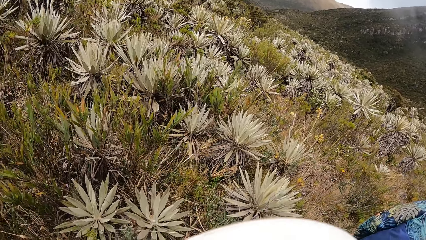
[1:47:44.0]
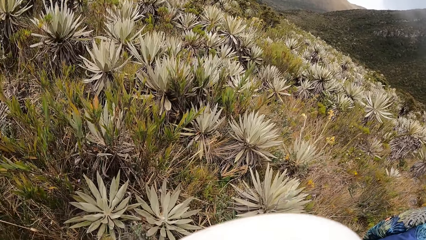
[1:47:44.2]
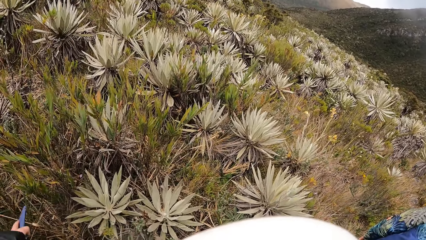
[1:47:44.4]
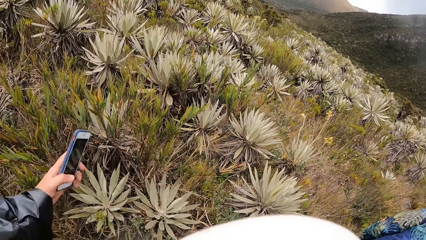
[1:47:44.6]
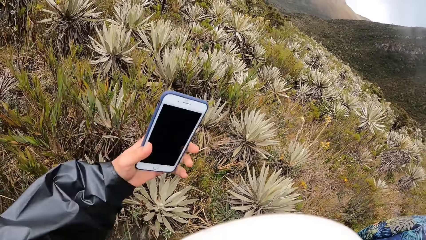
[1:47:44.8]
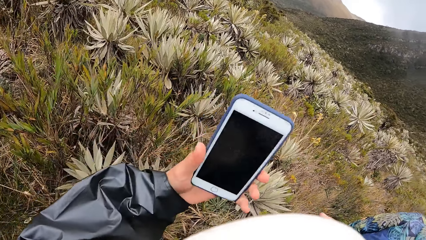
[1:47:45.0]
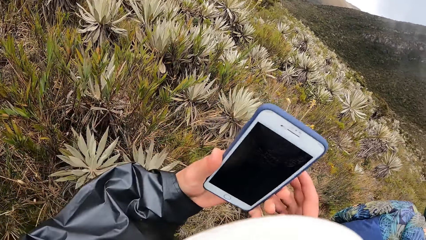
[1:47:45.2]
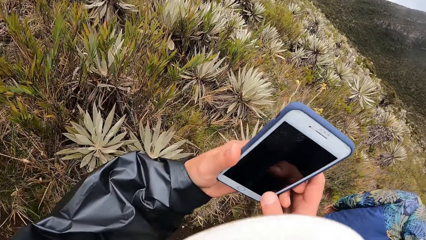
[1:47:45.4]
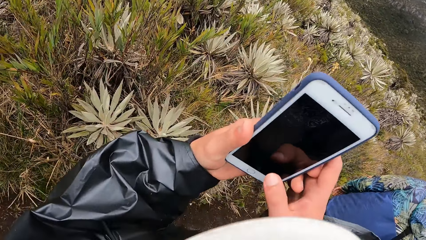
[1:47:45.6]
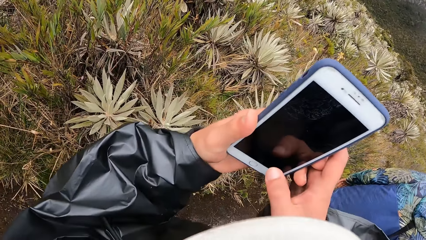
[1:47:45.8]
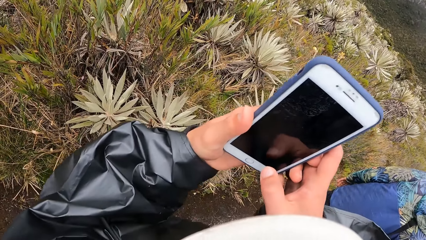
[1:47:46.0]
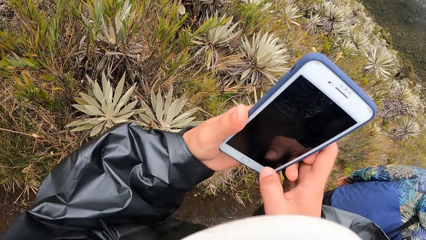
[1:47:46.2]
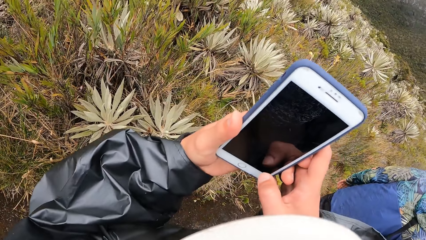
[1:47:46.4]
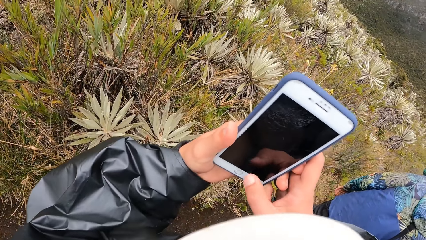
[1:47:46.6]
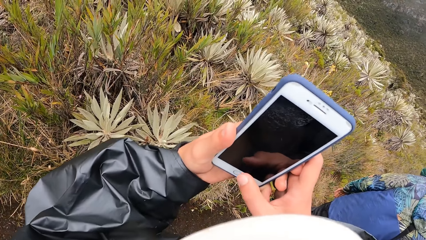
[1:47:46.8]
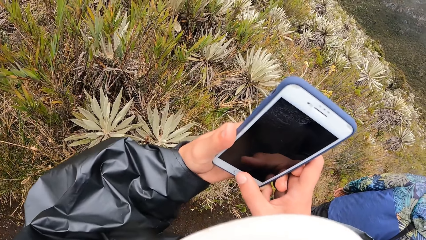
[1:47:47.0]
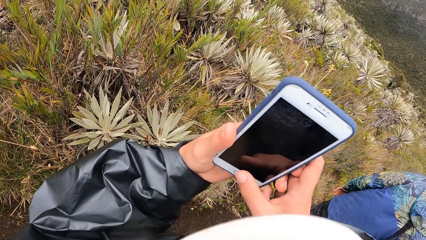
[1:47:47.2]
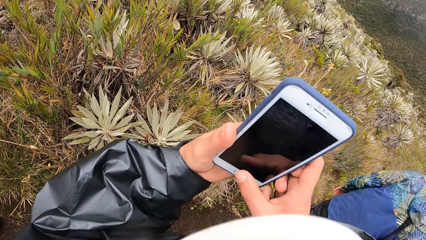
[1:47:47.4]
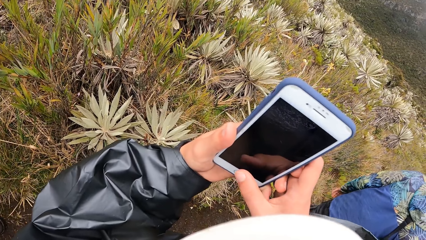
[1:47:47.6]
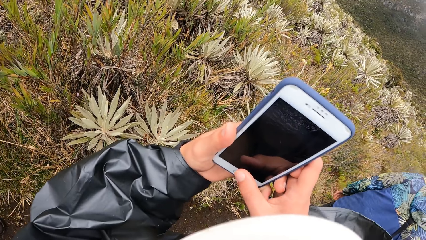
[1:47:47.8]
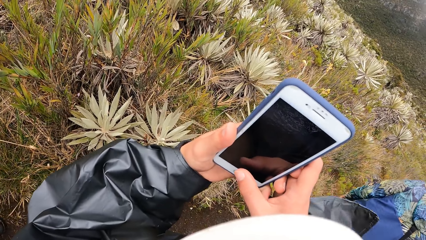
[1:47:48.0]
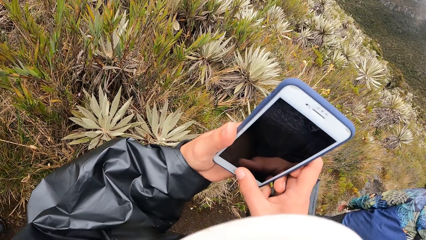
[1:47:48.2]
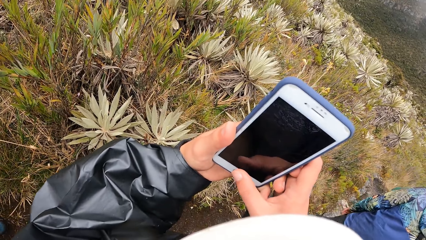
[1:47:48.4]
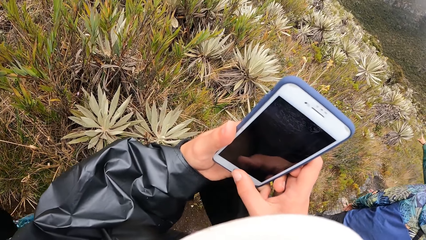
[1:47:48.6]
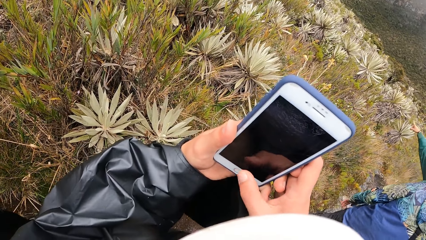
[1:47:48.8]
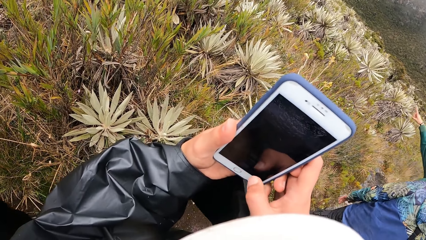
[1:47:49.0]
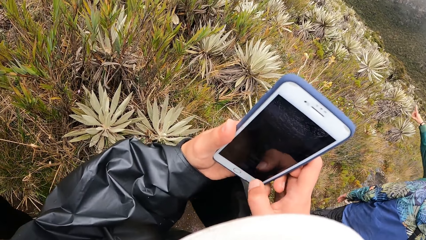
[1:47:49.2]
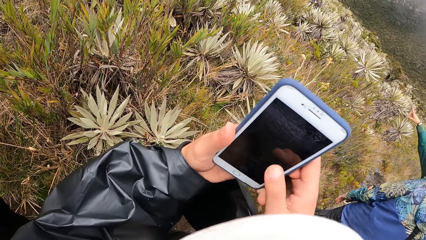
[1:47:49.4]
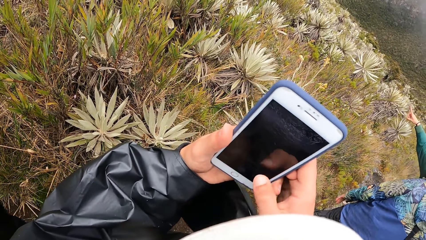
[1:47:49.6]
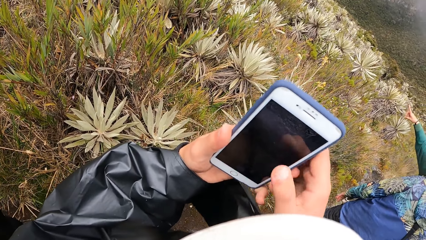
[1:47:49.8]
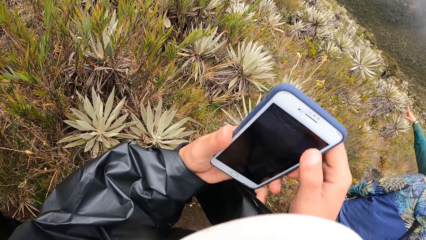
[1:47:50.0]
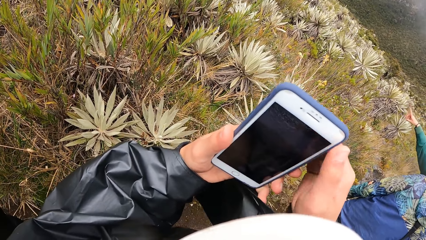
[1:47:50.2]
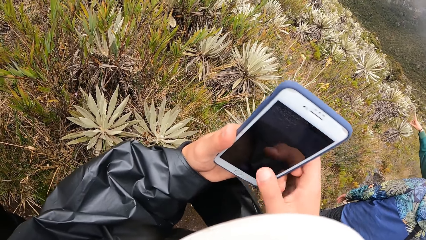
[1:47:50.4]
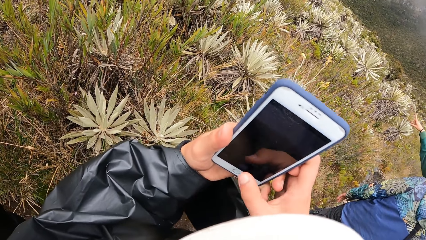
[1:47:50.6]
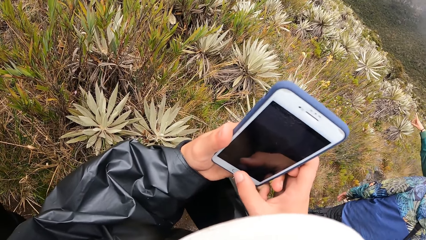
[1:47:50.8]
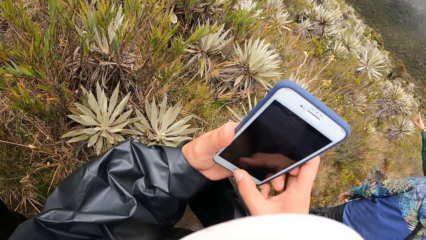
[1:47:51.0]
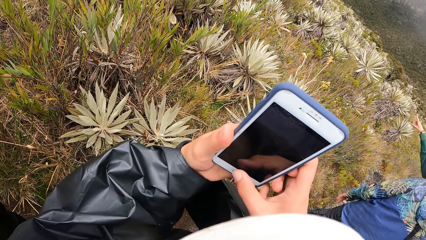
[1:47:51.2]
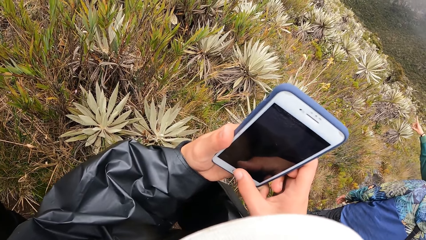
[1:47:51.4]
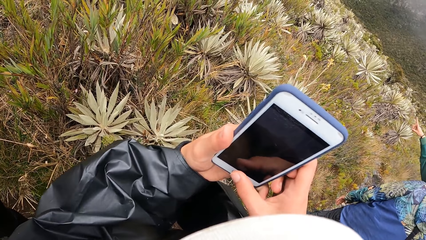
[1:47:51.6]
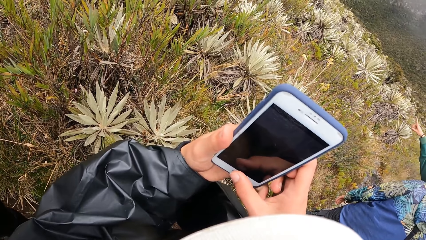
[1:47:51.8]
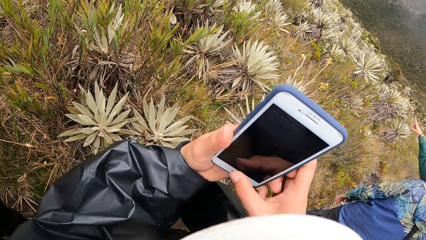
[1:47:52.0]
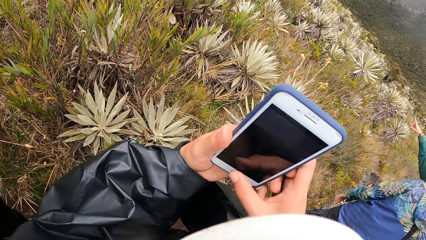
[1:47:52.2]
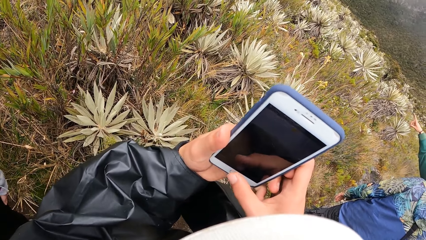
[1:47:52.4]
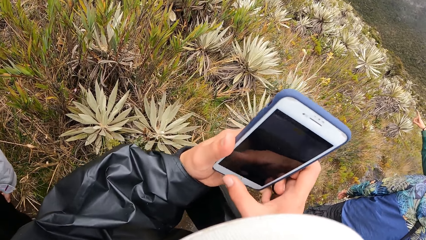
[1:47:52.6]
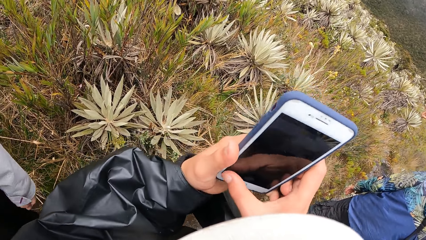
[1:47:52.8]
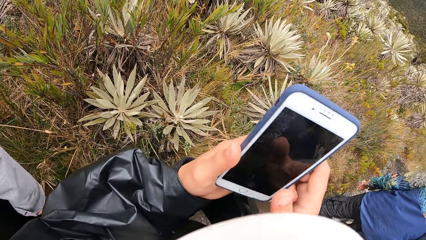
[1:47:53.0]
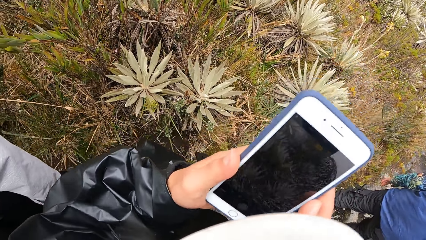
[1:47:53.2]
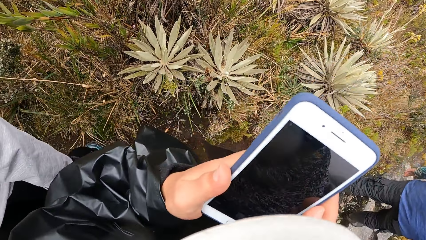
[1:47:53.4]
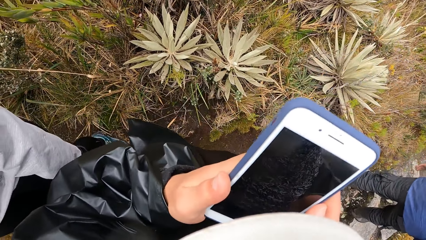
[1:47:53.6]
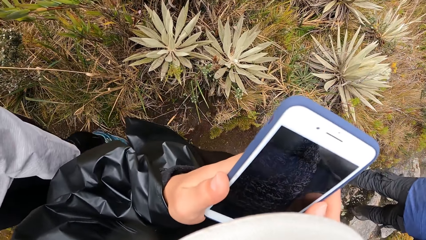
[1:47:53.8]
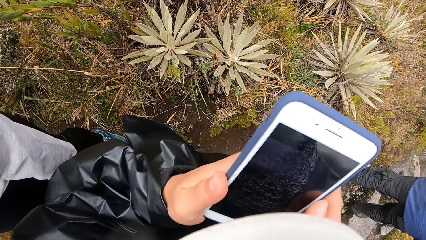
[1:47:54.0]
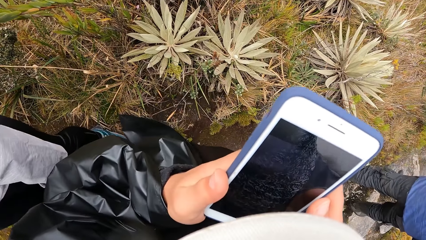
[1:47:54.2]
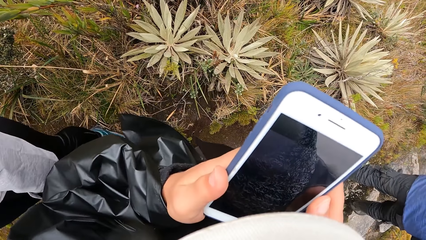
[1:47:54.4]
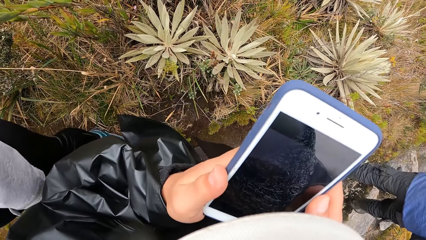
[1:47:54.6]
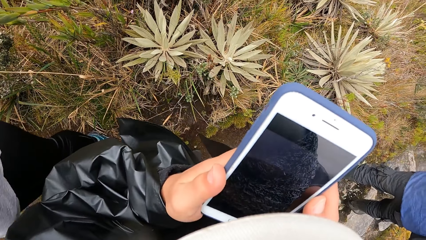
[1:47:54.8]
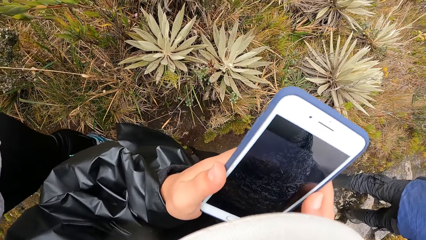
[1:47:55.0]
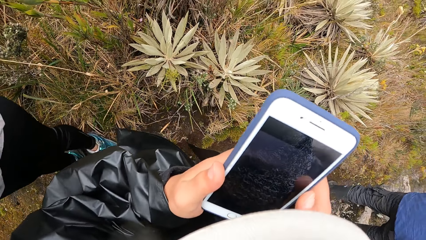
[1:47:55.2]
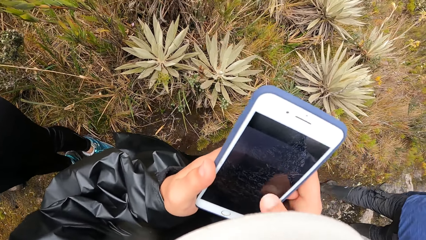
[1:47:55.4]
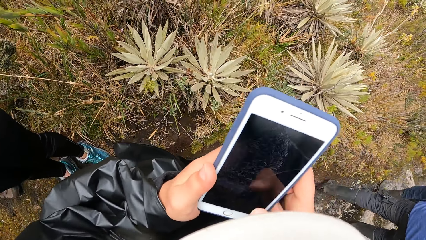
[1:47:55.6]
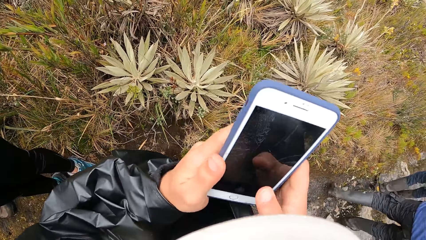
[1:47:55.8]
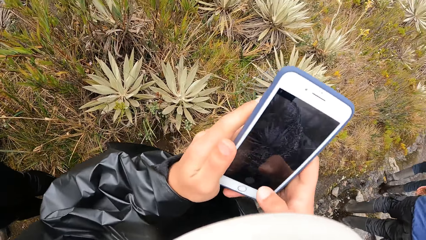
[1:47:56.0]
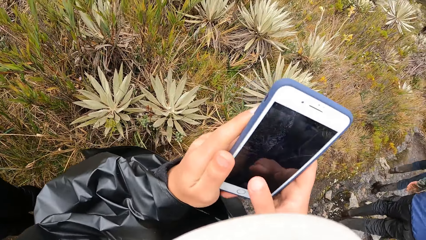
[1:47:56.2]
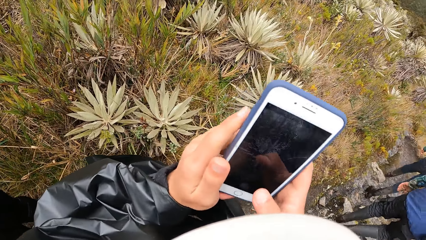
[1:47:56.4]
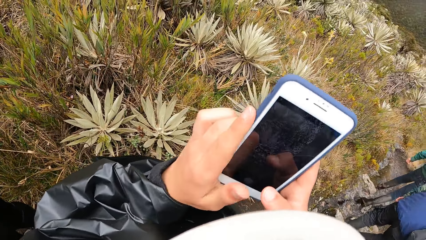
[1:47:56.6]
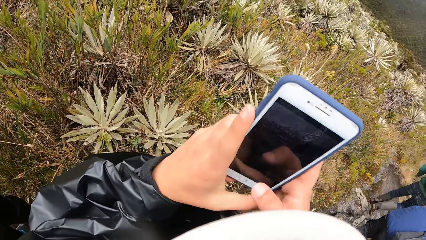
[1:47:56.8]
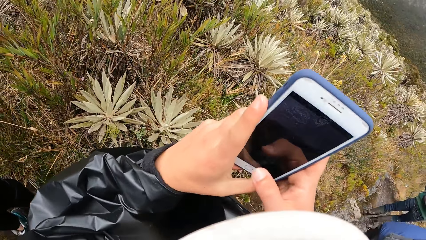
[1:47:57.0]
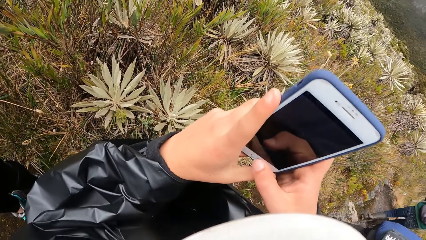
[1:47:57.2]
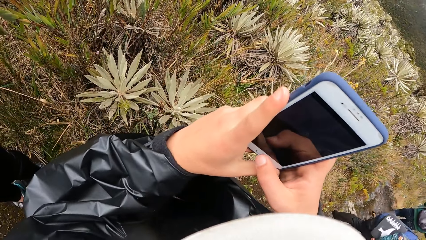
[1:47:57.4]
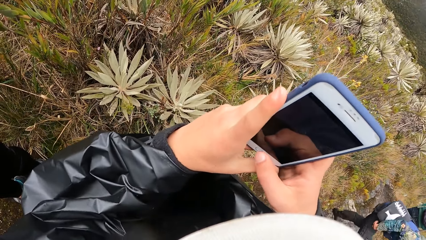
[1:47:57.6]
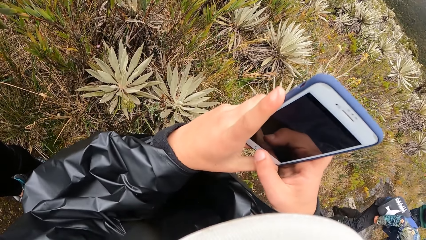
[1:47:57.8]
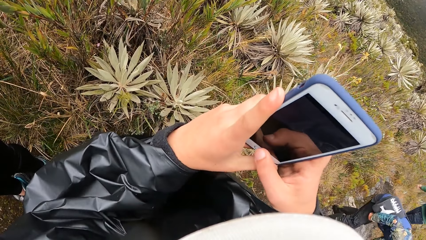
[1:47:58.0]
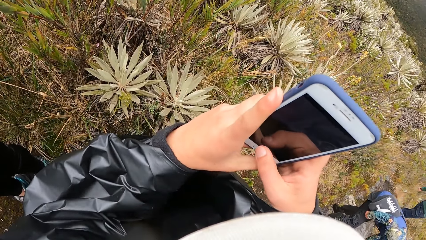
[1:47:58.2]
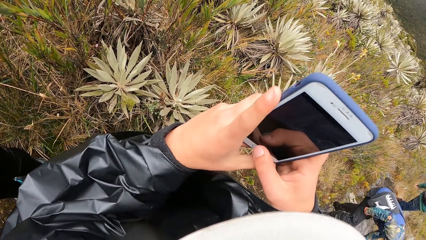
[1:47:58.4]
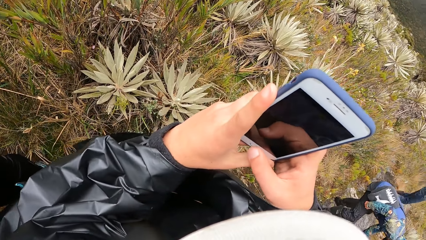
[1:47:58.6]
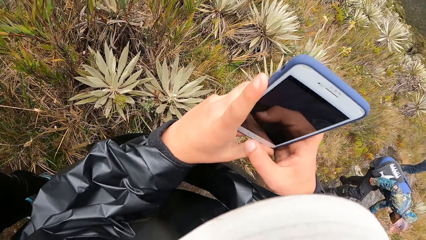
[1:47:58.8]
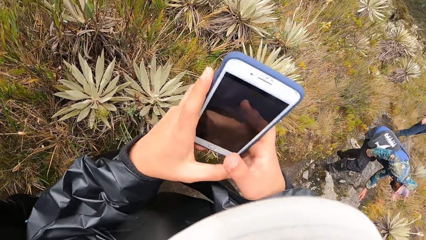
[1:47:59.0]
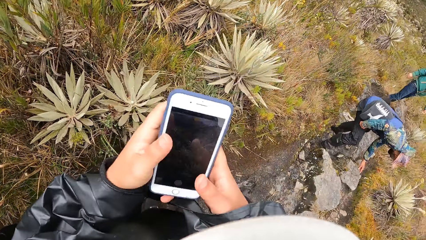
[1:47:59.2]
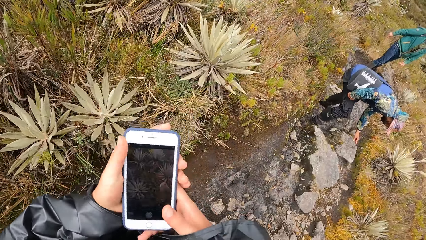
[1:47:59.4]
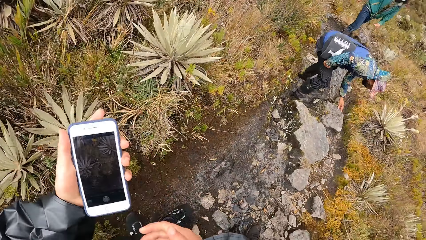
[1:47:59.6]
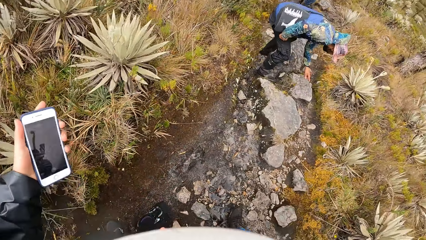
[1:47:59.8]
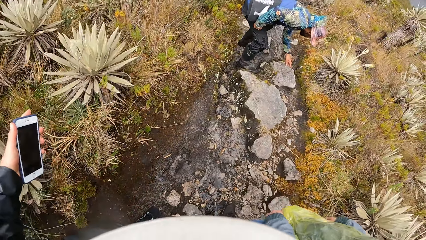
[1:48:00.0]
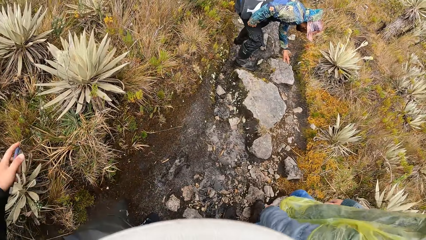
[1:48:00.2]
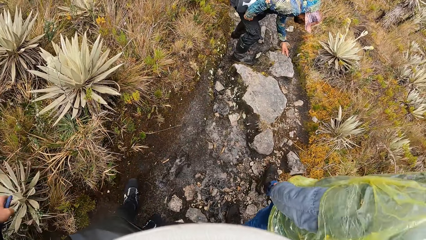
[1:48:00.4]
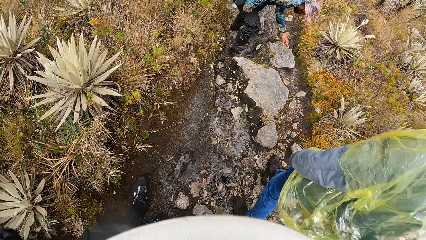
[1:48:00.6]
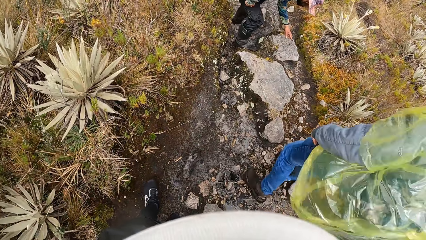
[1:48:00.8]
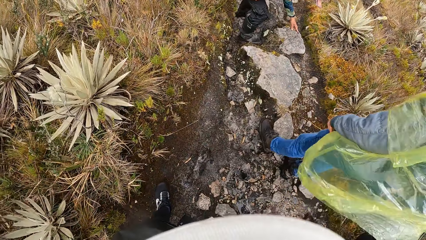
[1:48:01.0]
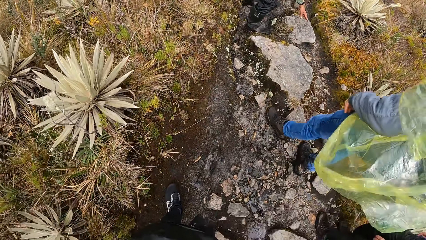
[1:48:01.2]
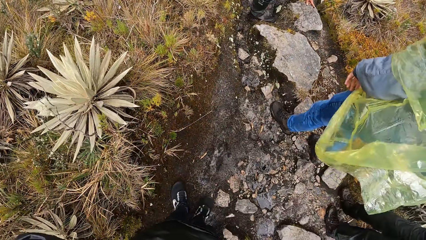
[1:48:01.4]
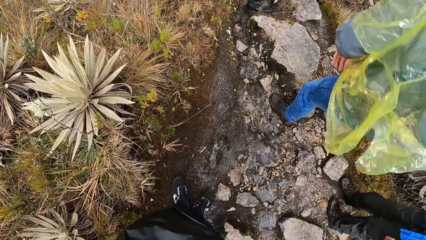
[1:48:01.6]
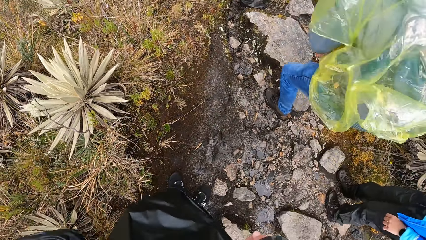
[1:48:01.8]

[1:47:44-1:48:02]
The camera wearer holds a phone in his left hand. He operates the phone in his left hand with his right hand. He scrolls the phone. He takes a picture with the phone. A man touches a rock on the floor with his left hand.
